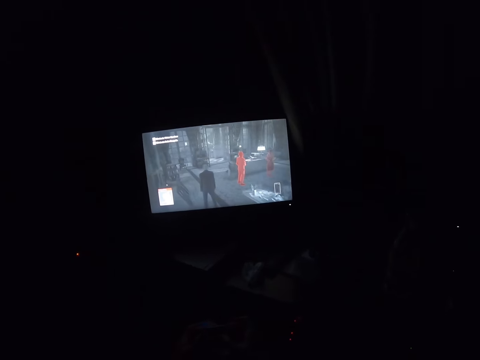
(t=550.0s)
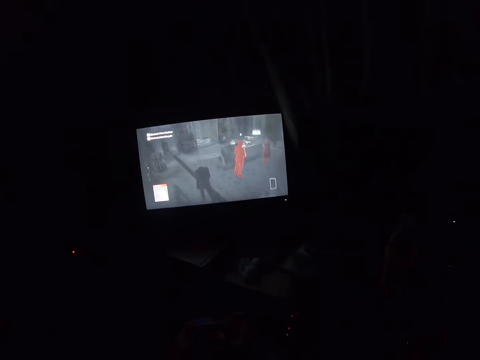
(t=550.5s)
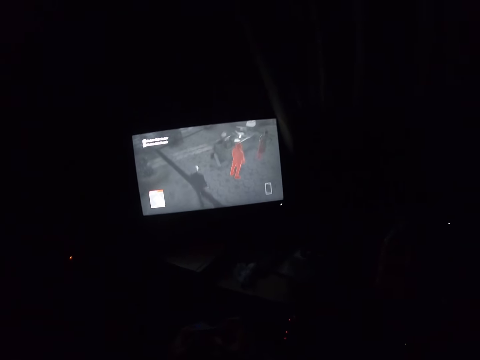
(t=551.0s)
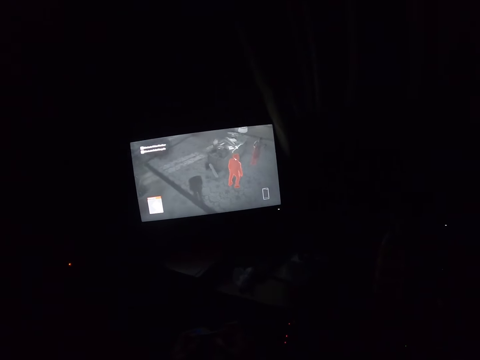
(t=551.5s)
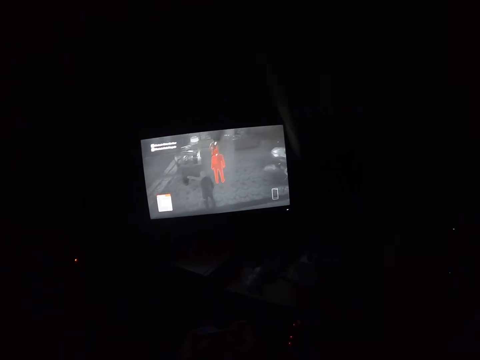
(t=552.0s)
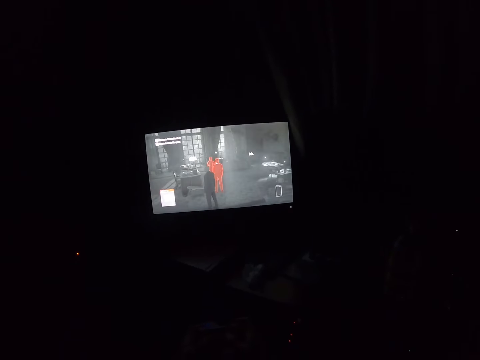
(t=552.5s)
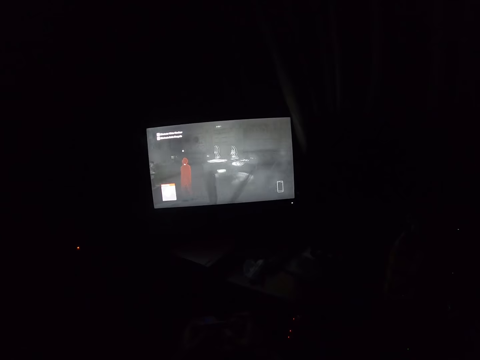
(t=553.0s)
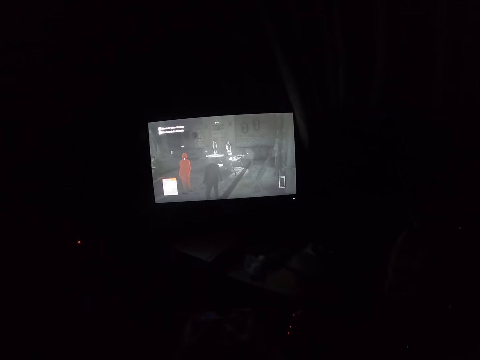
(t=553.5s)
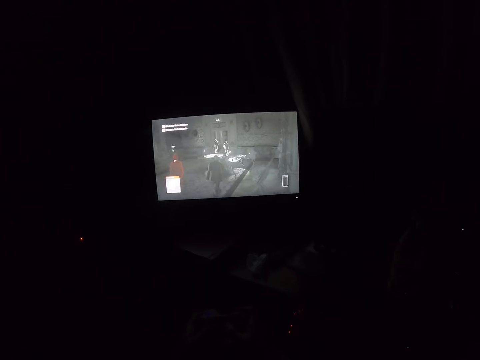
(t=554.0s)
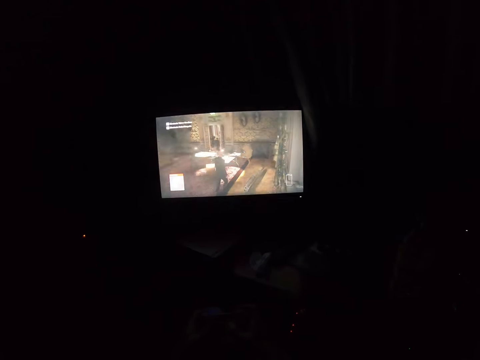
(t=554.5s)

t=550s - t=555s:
The camera wearer picks up the pad.

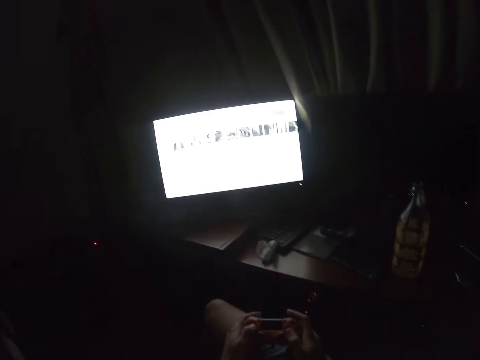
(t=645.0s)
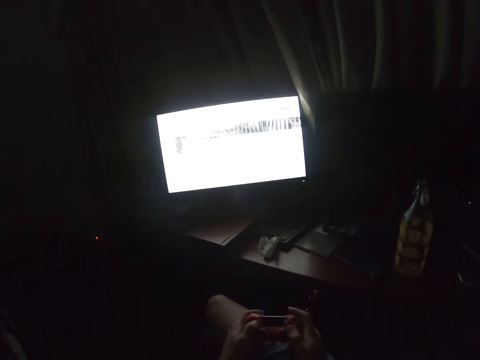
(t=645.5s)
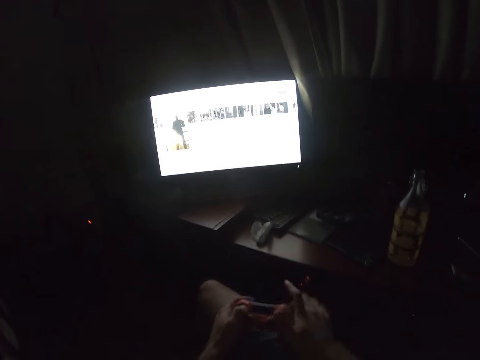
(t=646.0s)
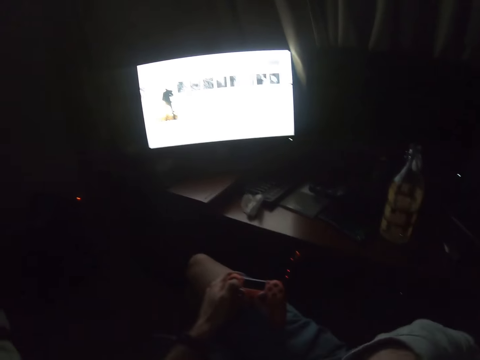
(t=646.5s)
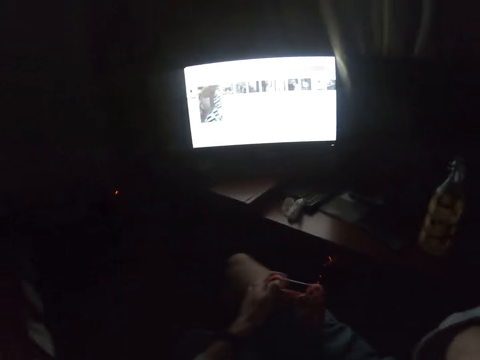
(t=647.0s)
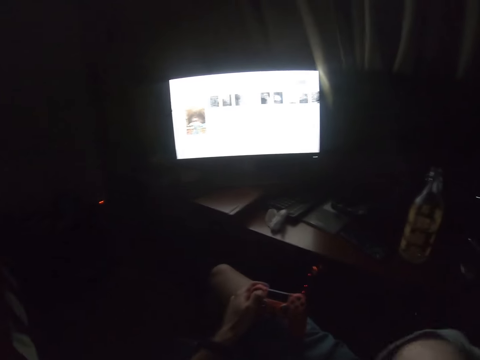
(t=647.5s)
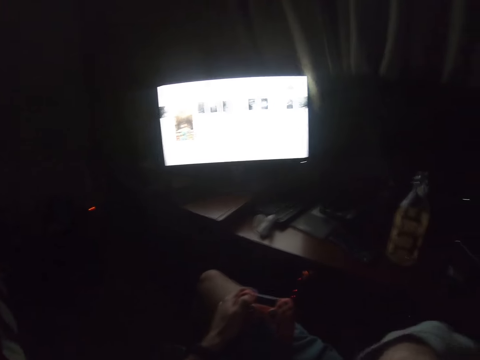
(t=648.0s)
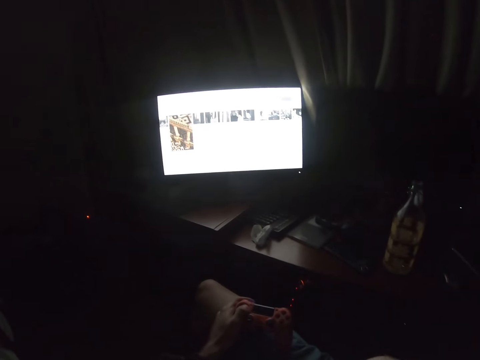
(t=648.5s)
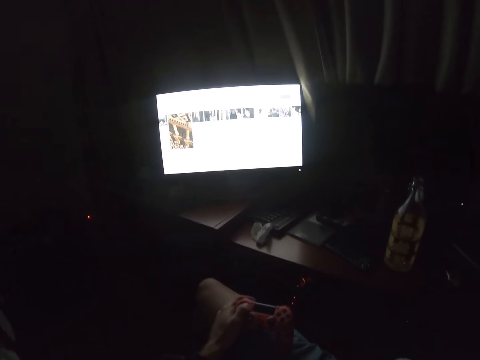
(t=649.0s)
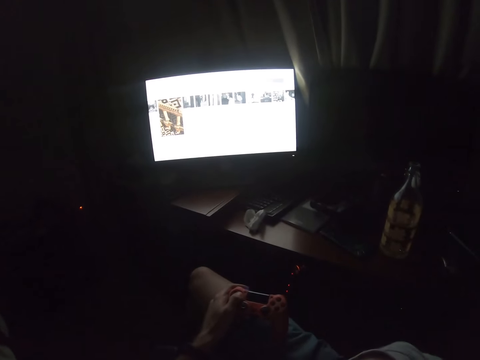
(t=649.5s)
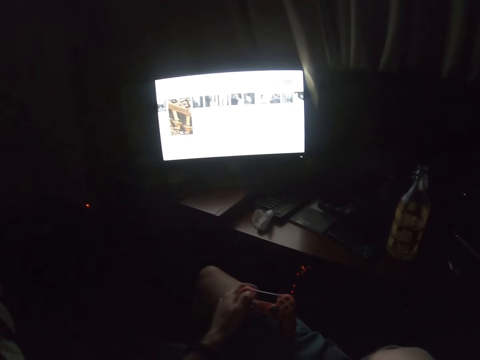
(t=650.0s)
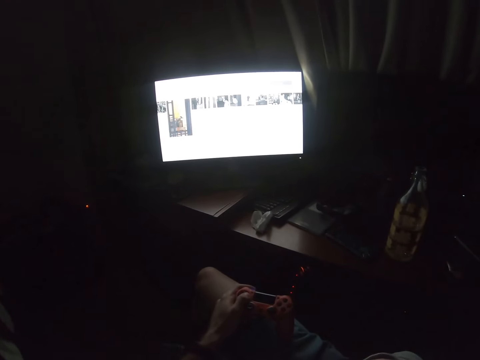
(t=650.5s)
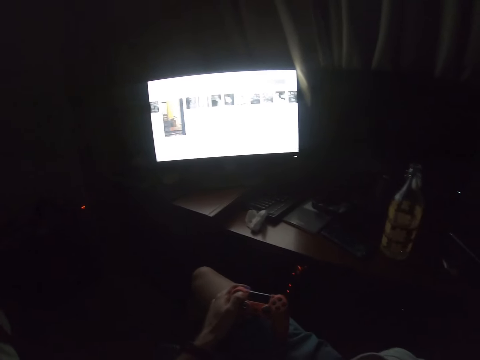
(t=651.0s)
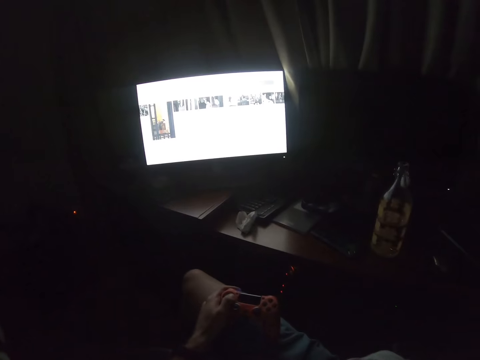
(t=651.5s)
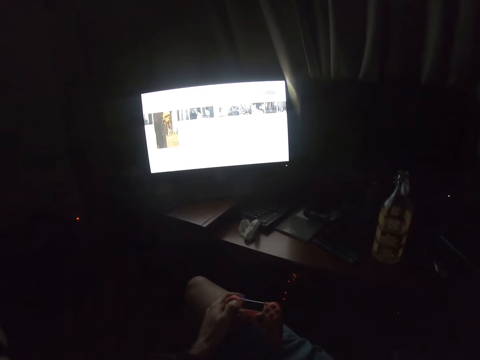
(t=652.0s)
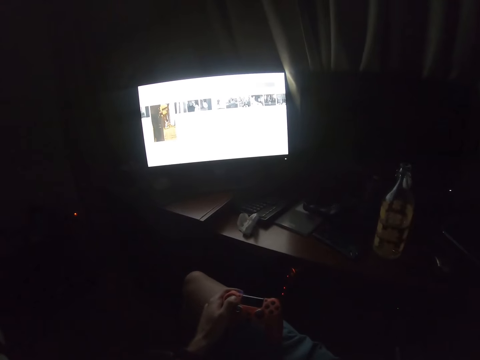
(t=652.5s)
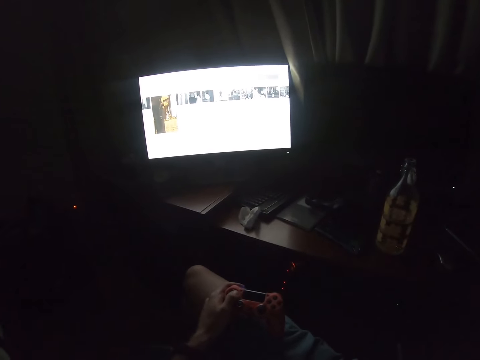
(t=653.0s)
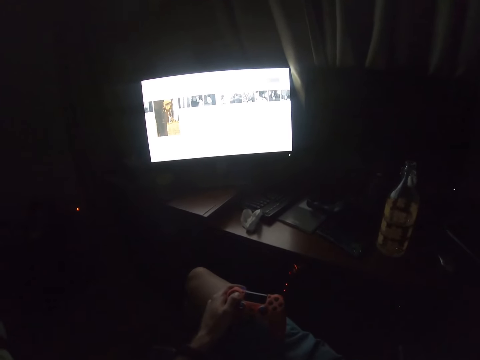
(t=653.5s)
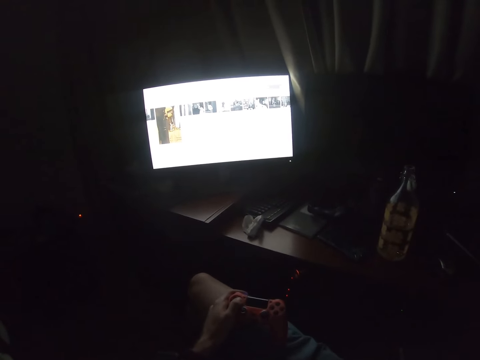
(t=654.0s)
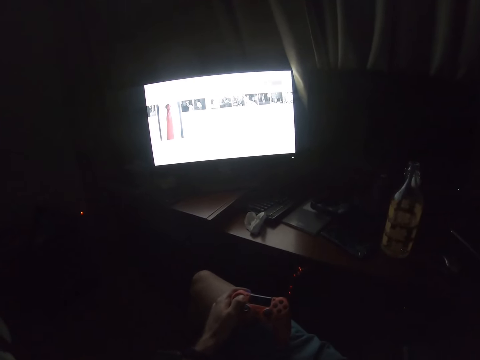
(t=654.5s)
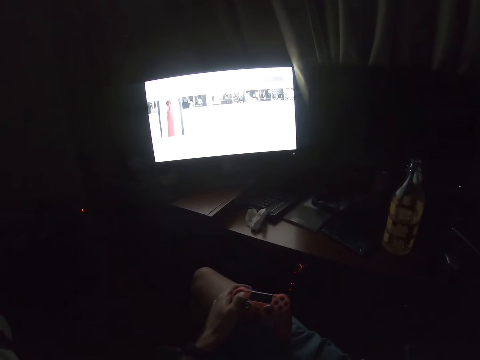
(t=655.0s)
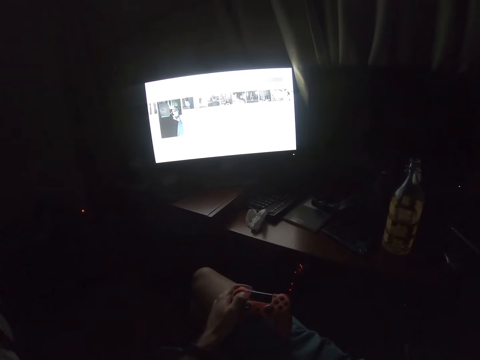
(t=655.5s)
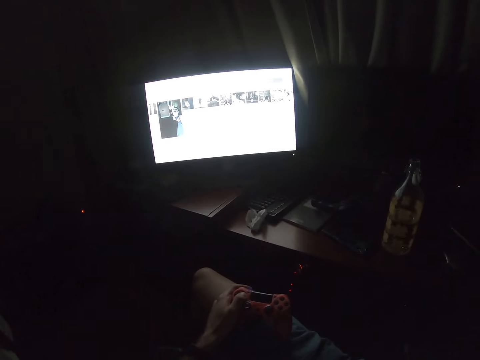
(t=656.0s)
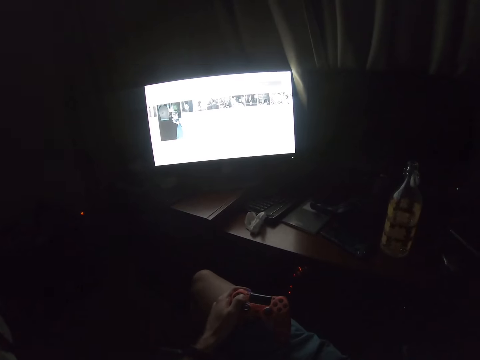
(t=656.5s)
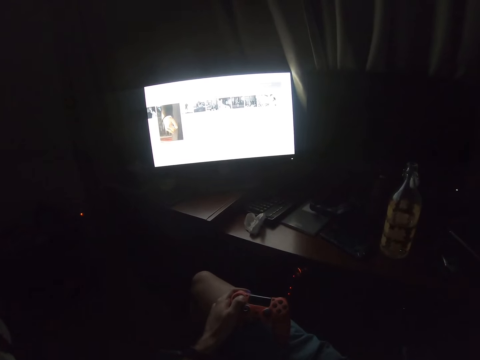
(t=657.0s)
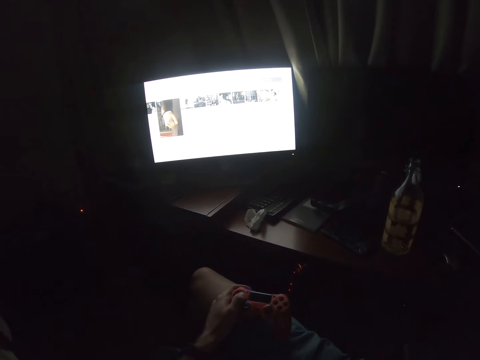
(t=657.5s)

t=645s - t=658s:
The camera wearer touches their face. They do something.

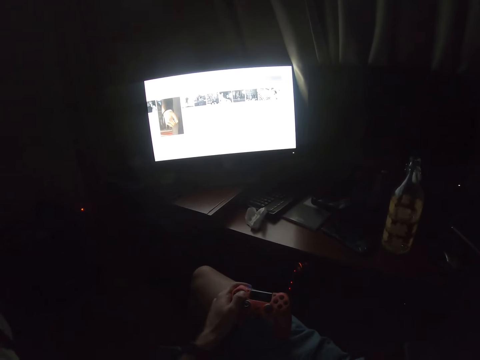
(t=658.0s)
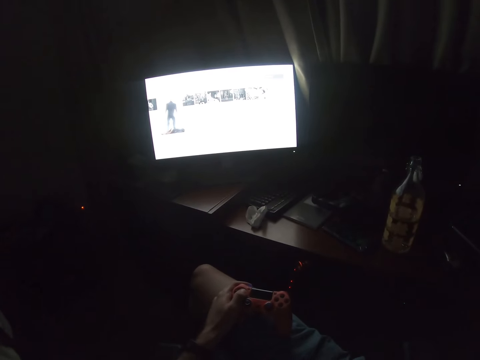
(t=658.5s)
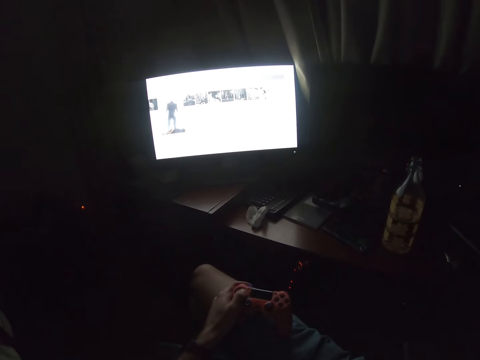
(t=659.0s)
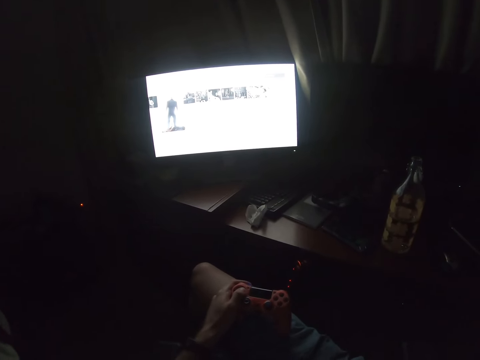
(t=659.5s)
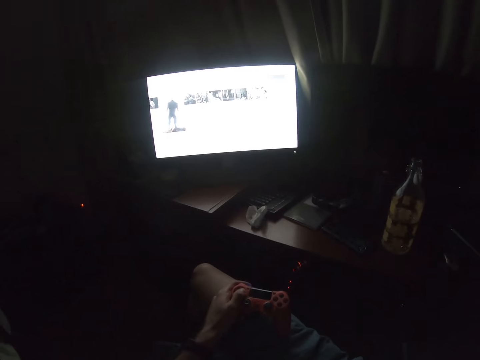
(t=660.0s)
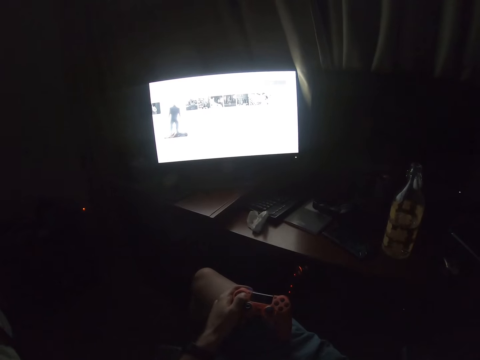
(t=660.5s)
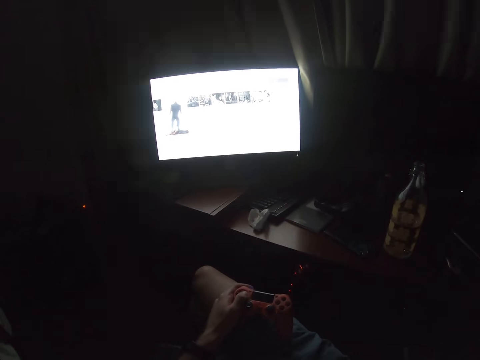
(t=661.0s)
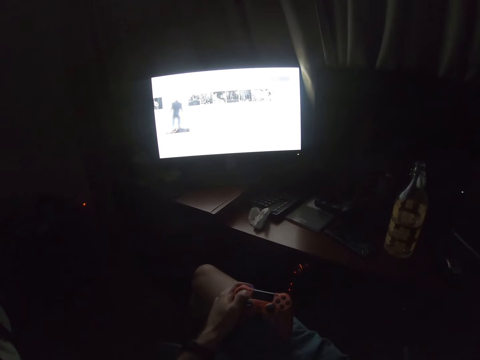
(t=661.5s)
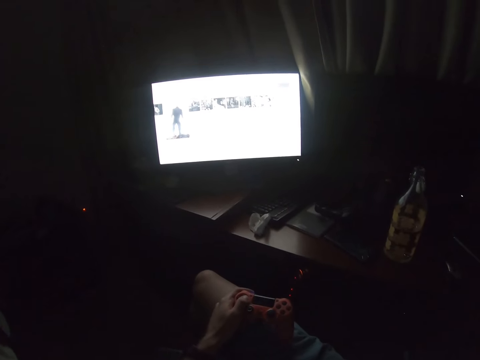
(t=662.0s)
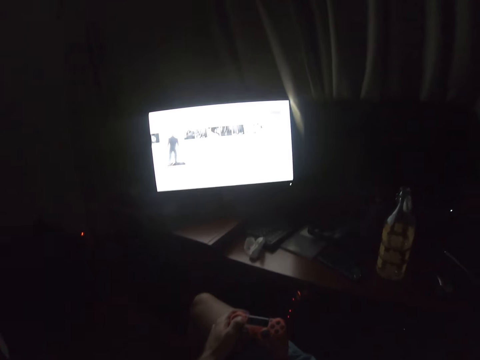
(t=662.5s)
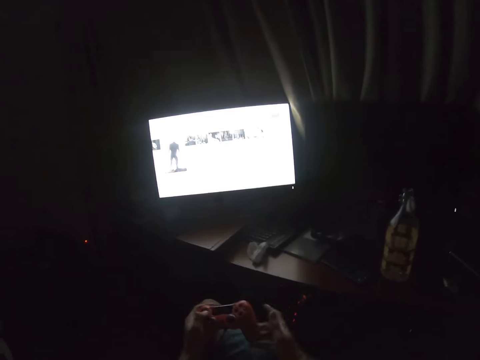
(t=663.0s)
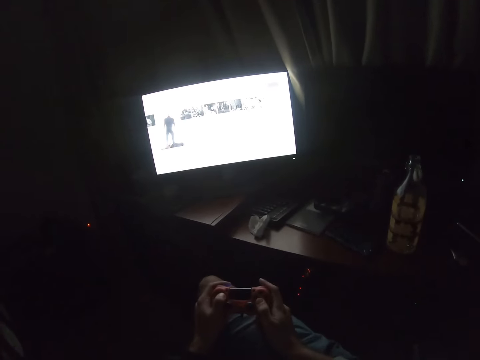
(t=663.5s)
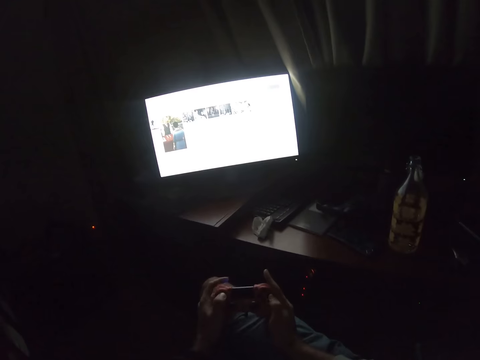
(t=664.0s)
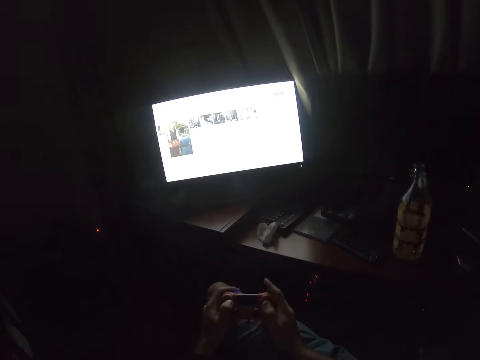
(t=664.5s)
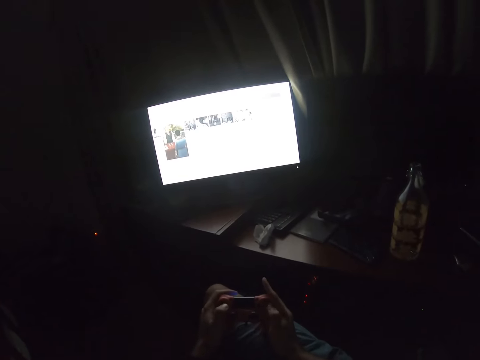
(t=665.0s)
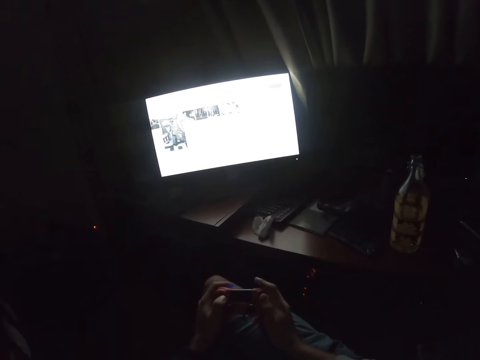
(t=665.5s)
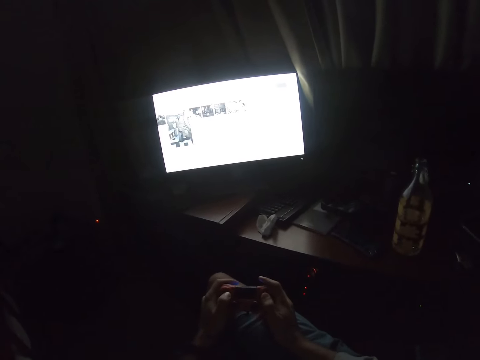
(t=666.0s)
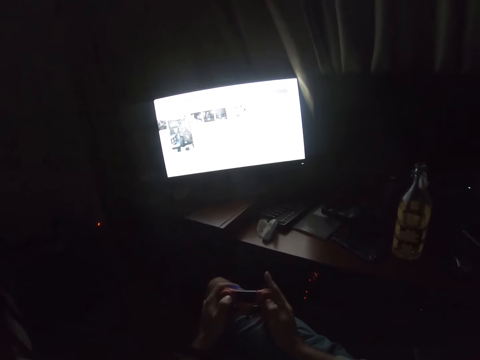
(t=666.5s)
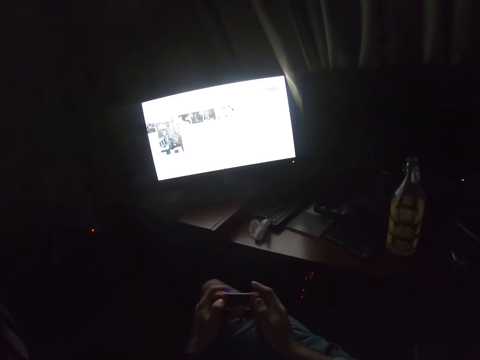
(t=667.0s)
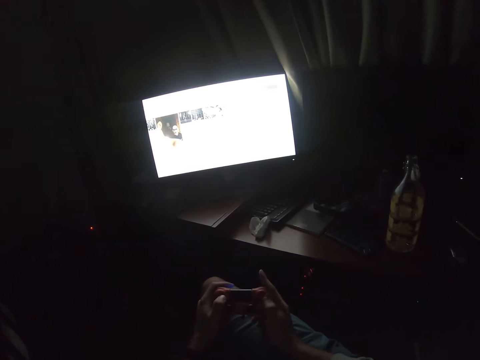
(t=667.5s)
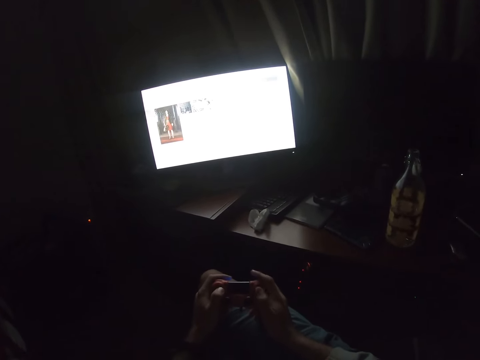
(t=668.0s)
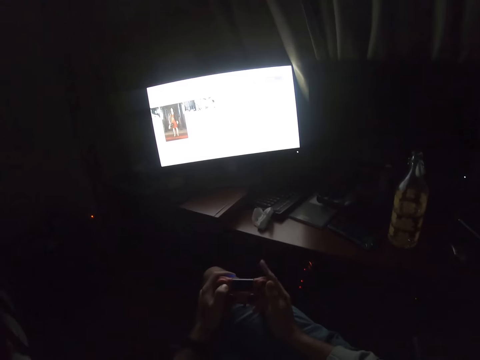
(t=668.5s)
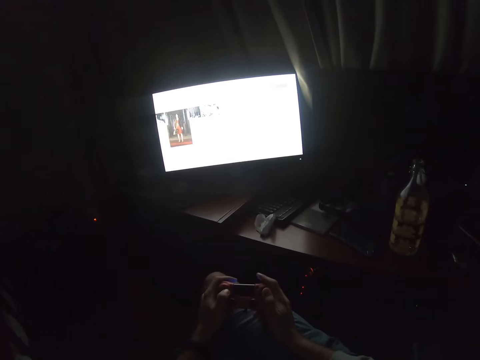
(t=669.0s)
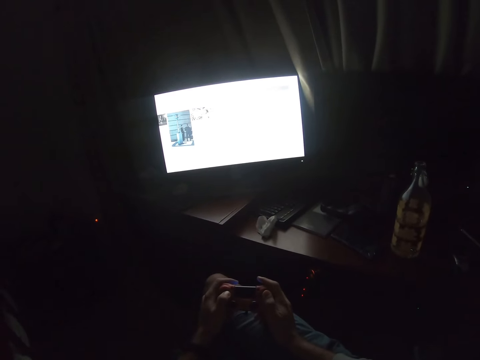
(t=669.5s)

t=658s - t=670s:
The camera wearer grabs a gamepad with the right hand. They play computer games with the gamepad. They stare at the television.
